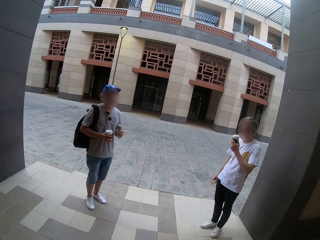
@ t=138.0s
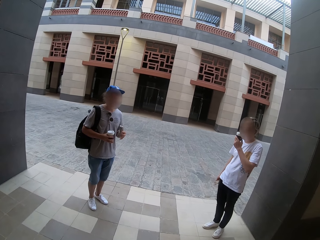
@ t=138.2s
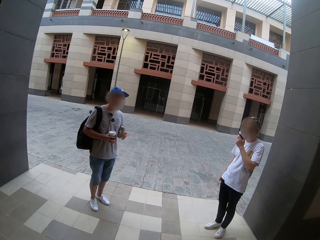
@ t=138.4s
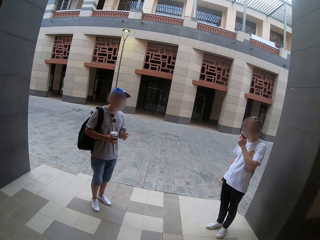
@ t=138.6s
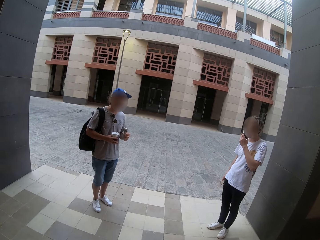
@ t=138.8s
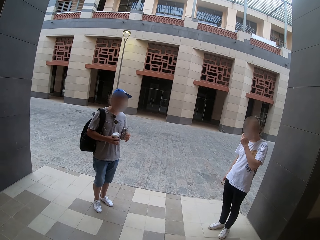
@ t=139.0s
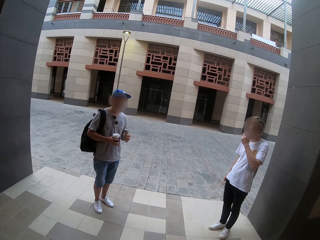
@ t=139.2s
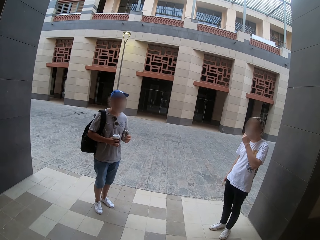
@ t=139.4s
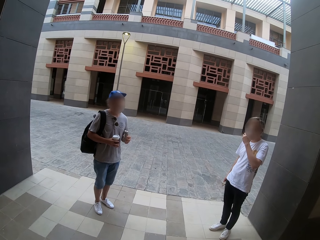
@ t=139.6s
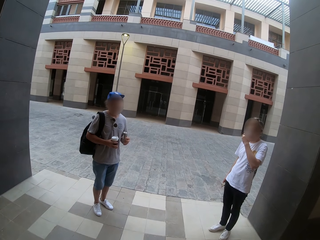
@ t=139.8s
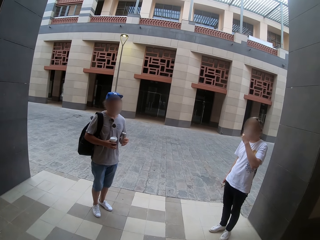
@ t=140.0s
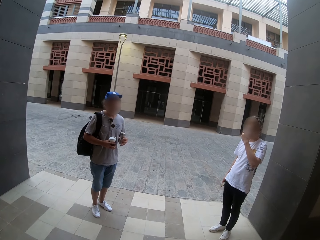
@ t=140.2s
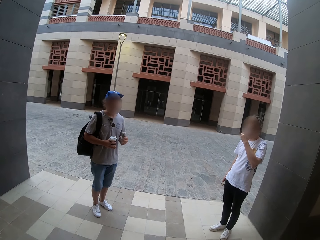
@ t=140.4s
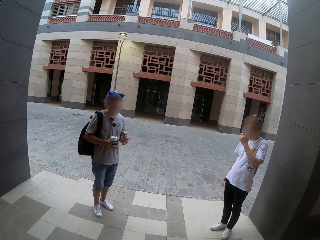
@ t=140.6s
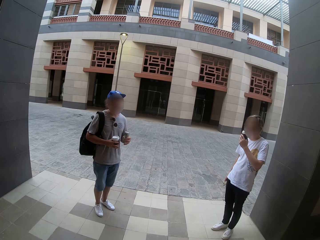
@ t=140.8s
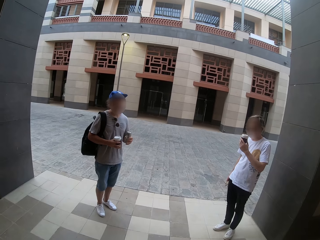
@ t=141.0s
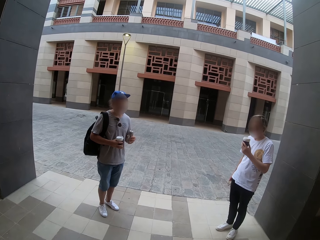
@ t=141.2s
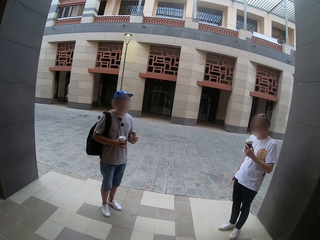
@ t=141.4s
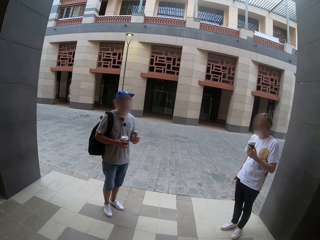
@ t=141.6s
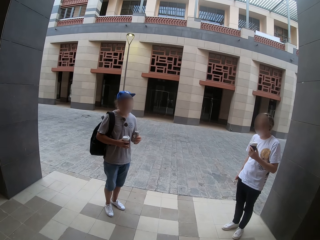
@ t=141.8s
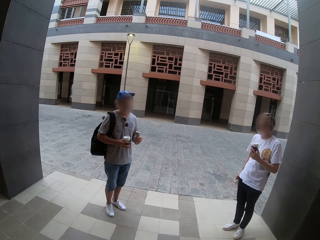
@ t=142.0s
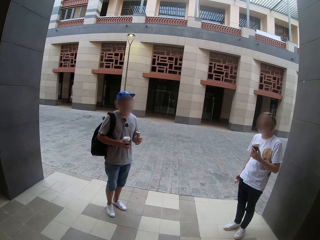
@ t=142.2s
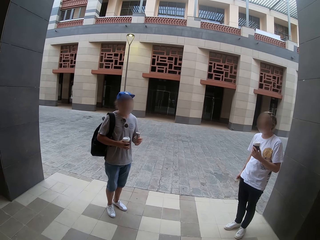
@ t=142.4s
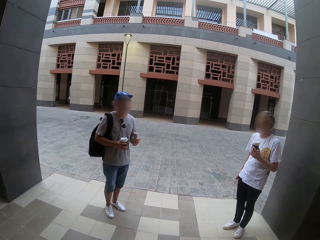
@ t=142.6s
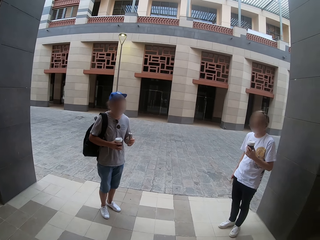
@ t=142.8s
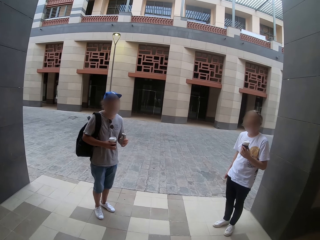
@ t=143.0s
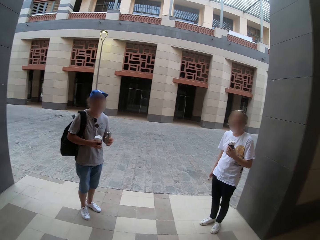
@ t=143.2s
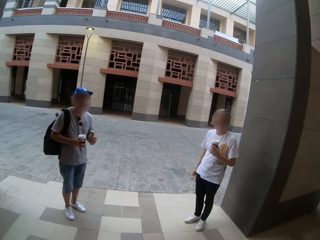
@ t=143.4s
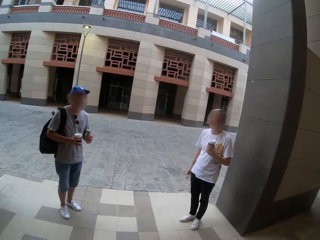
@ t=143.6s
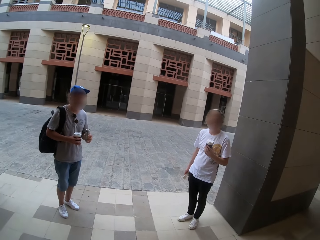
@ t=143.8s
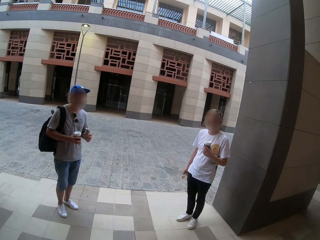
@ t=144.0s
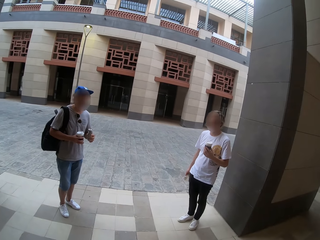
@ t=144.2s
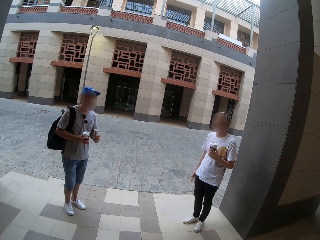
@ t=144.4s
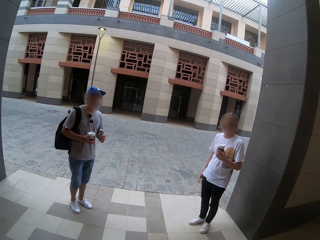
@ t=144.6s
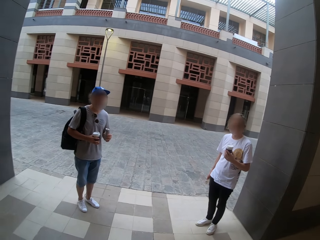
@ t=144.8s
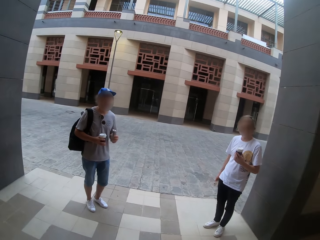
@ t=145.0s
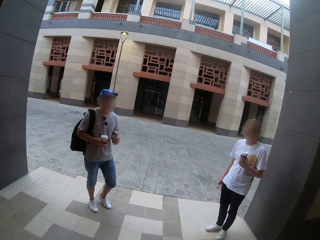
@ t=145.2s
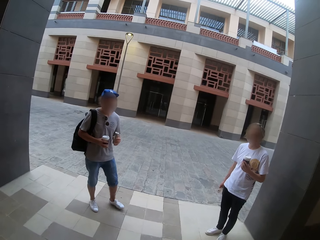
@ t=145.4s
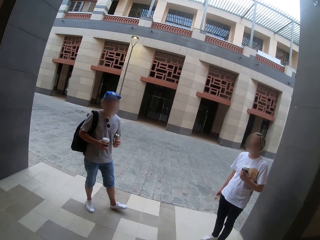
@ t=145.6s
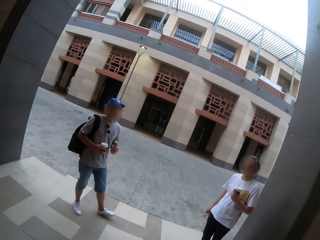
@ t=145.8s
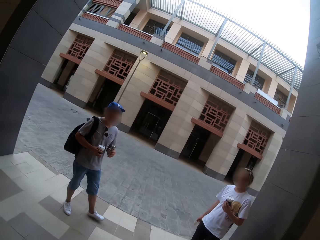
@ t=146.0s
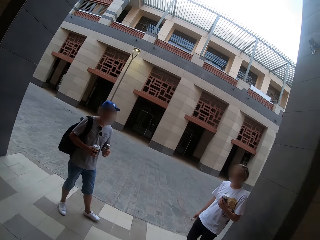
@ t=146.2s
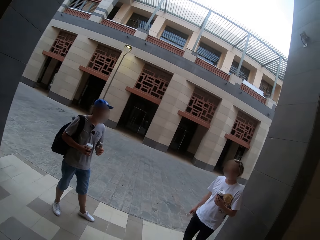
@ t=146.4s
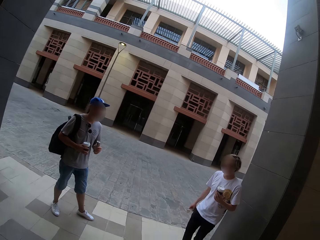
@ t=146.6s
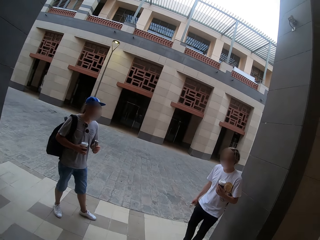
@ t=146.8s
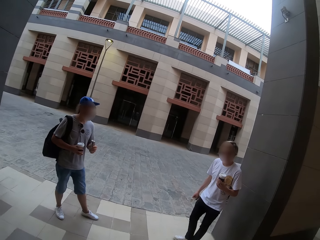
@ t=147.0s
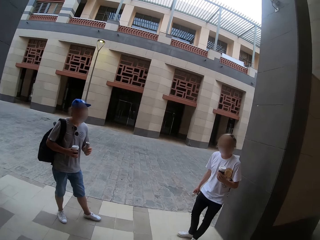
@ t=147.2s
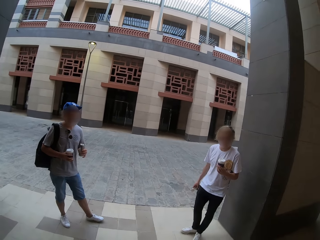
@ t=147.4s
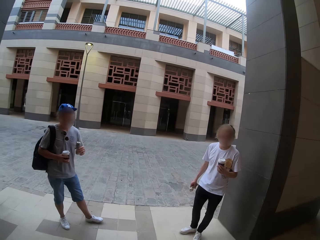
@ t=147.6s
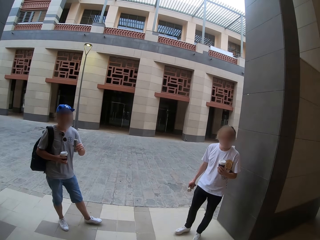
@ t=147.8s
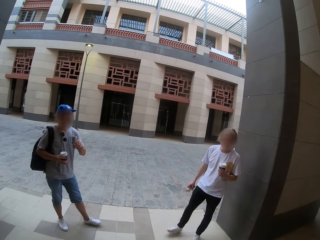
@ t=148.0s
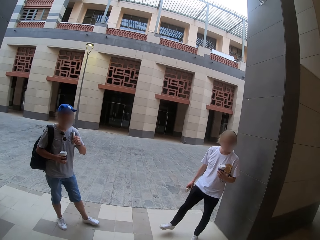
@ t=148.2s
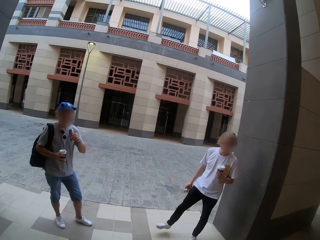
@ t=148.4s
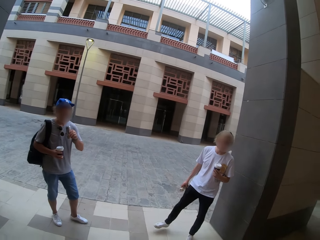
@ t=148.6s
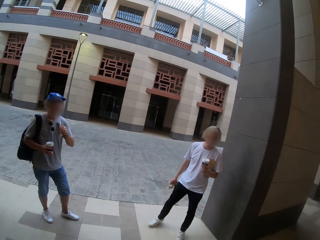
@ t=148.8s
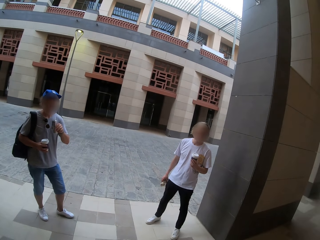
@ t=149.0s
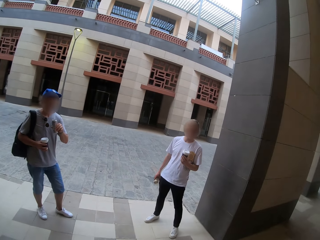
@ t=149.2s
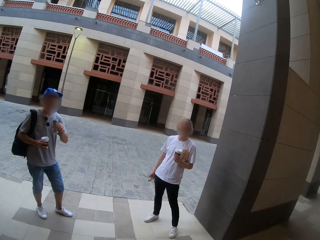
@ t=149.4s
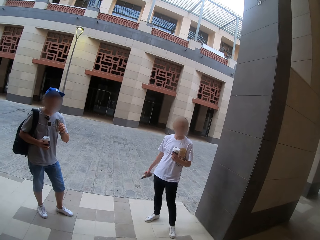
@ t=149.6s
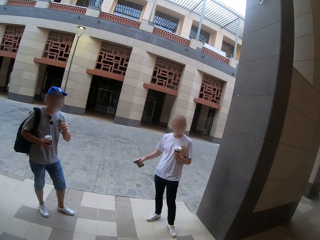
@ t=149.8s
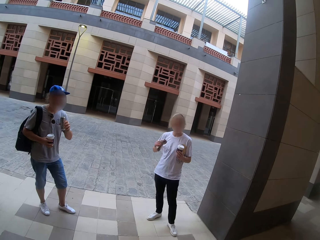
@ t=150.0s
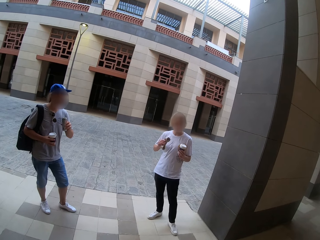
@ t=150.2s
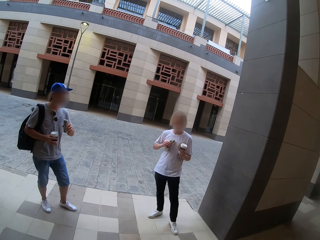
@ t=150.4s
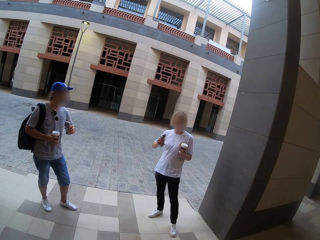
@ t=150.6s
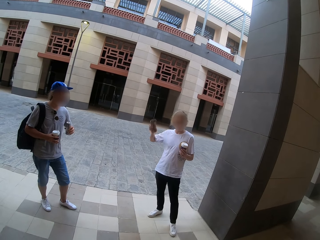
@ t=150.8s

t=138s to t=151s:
A person takes a drink. A man speaks to the camera wearer. Another person puts the left leg forward. Another man speaks to the camera wearer.

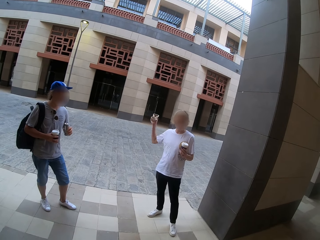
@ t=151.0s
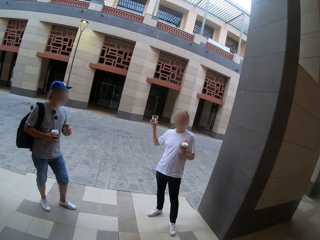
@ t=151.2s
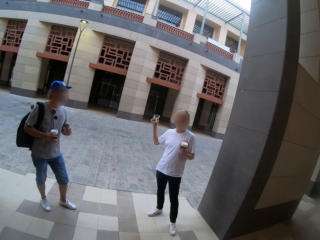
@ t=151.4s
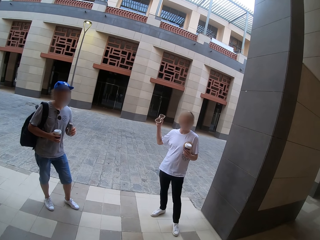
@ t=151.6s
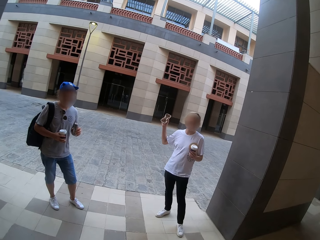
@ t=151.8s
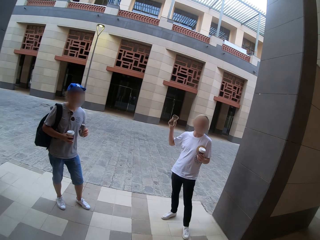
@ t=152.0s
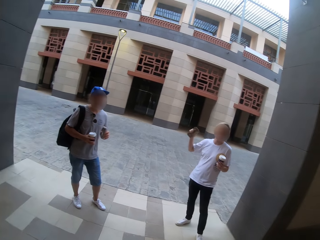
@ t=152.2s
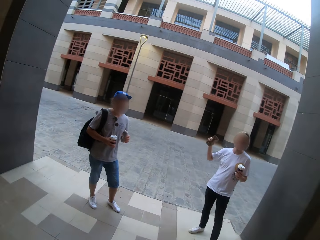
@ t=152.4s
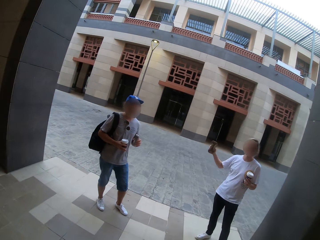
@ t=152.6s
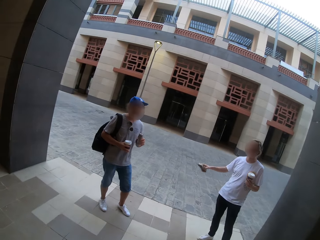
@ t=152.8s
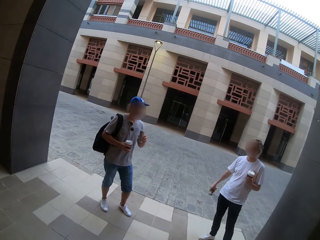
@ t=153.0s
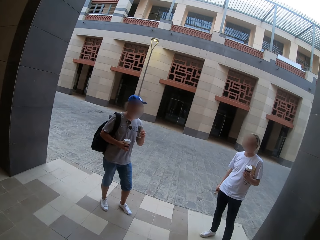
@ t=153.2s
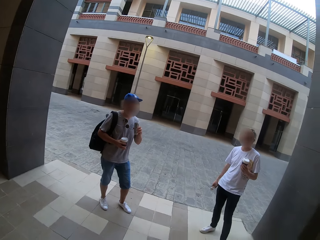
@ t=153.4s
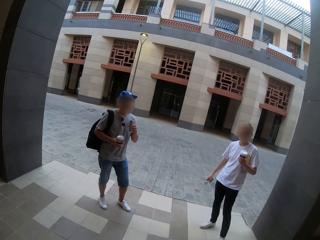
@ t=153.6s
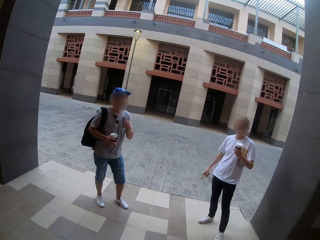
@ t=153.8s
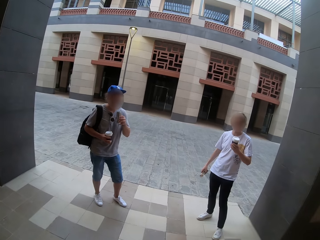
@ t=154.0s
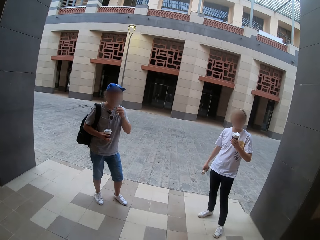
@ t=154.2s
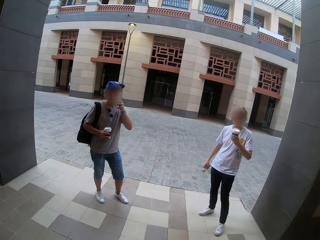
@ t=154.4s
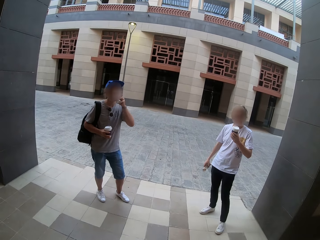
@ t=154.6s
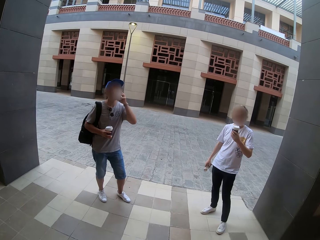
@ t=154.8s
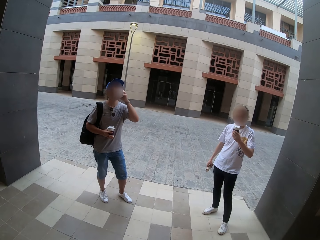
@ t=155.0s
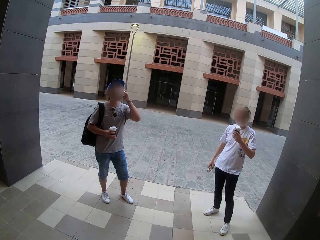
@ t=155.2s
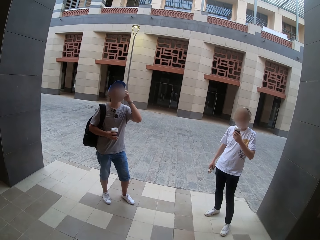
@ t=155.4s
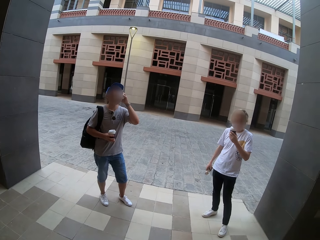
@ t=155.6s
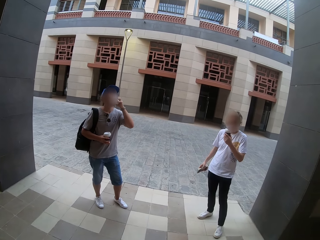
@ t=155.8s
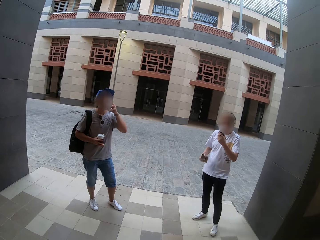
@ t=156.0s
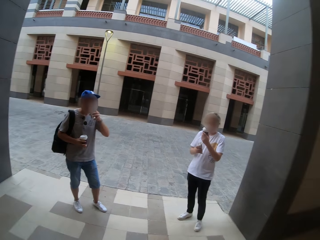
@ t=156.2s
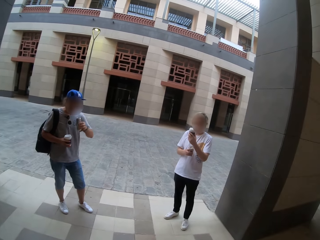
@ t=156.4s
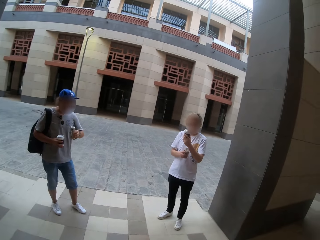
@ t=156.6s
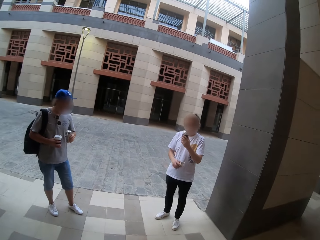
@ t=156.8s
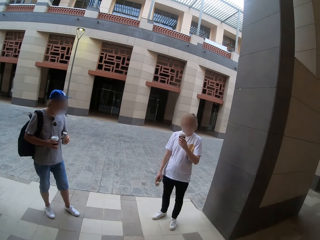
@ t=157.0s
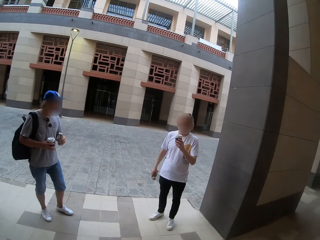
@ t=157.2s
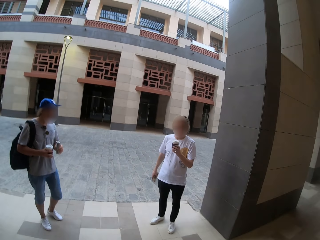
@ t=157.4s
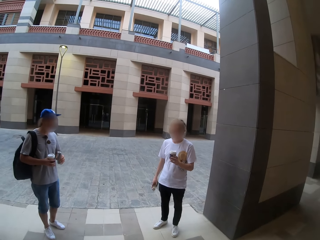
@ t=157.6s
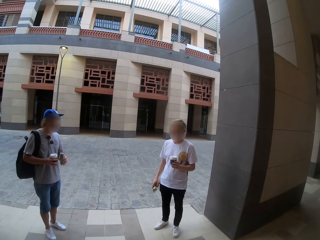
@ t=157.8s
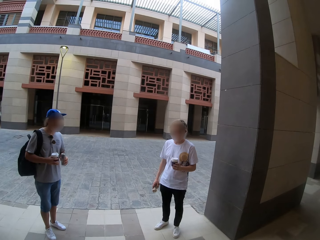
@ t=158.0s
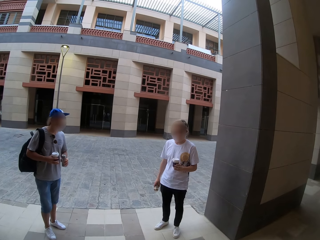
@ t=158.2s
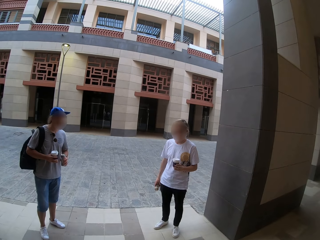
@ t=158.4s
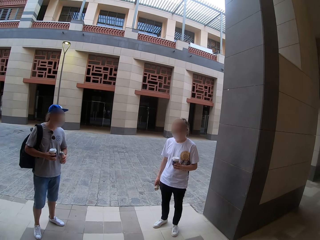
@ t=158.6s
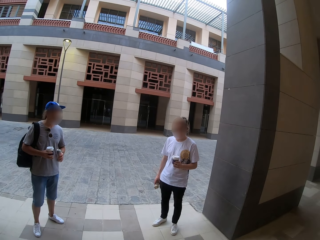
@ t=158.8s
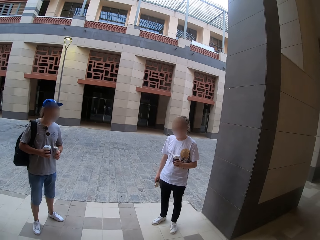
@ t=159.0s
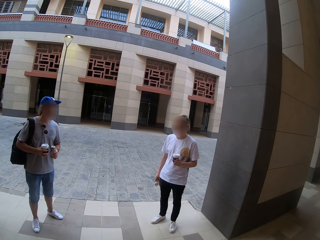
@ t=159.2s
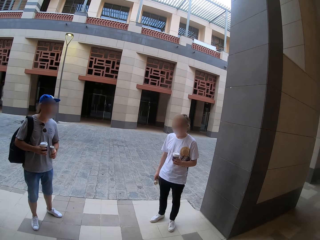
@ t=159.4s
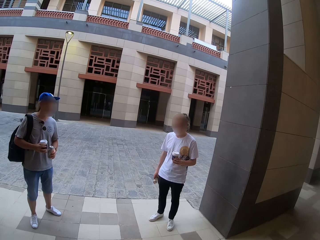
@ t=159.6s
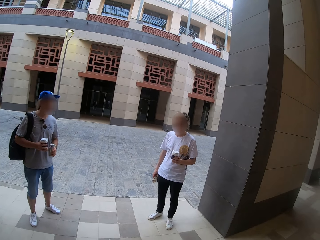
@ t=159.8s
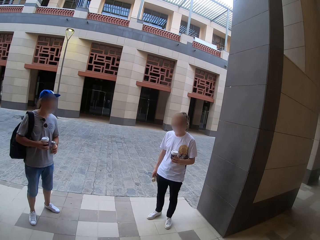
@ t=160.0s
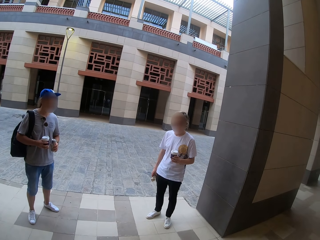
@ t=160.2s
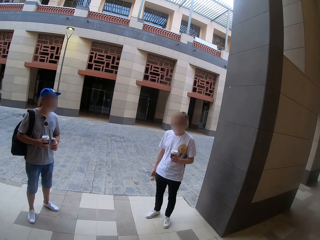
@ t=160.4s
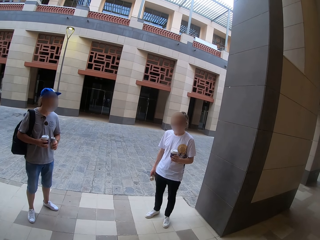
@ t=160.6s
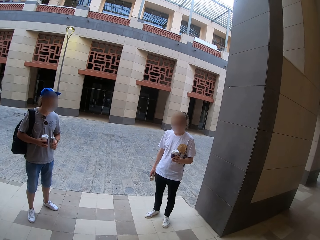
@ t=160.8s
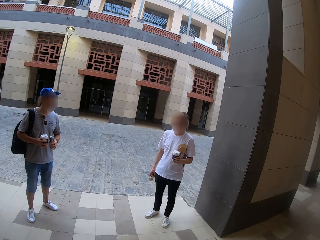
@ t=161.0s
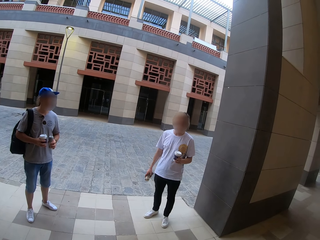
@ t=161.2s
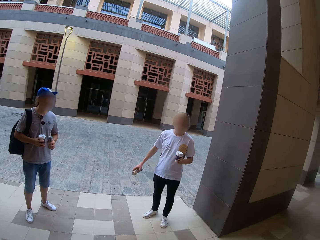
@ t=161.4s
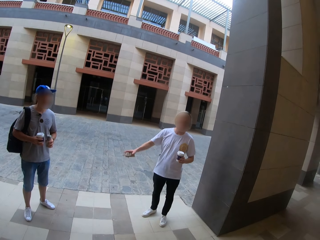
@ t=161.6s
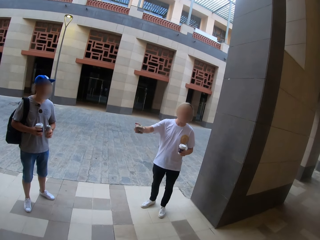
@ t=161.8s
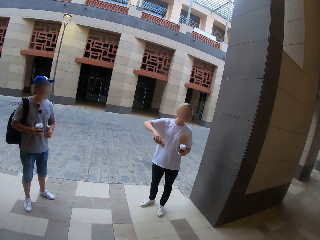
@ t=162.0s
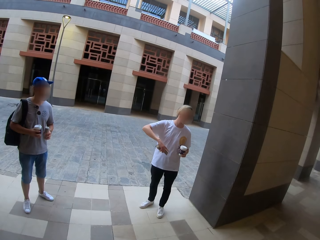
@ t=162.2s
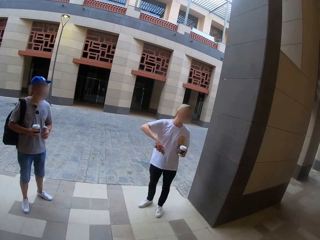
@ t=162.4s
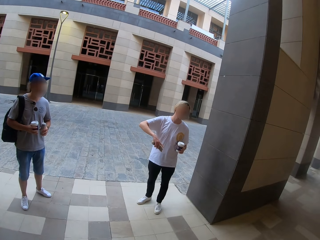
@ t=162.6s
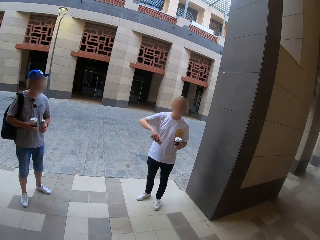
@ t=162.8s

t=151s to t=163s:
A person puts the legs apart and raises an arm. The camera wearer speaks. Another person drinks the canned drink. A man speaks to the camera wearer.
